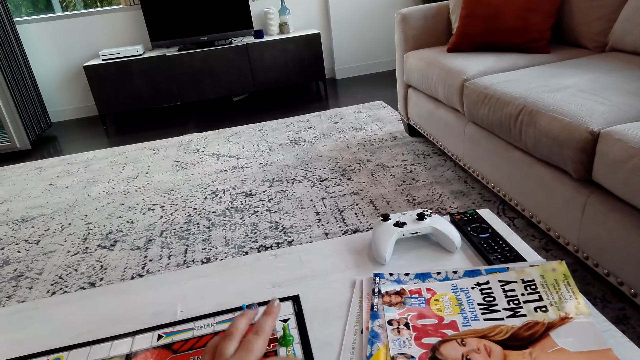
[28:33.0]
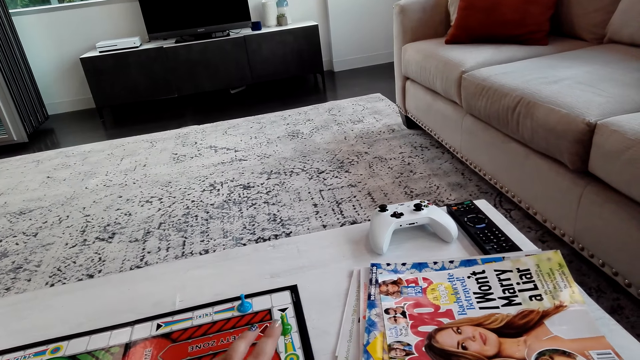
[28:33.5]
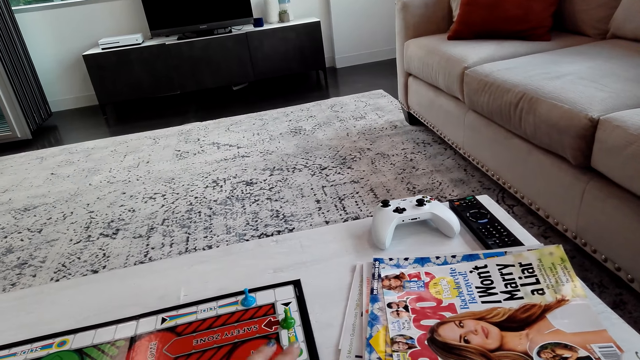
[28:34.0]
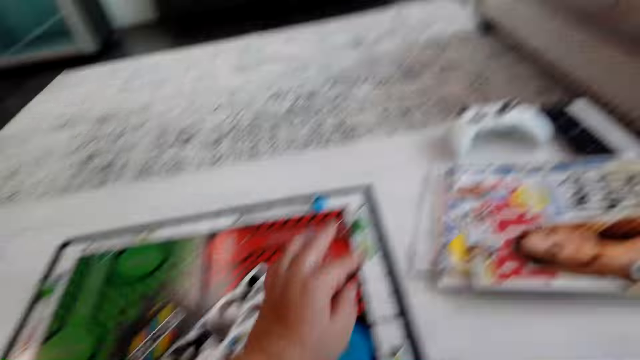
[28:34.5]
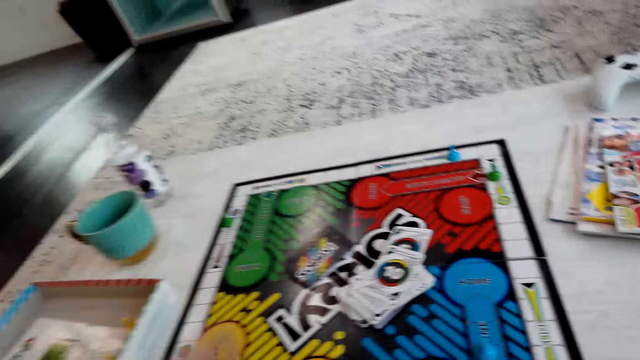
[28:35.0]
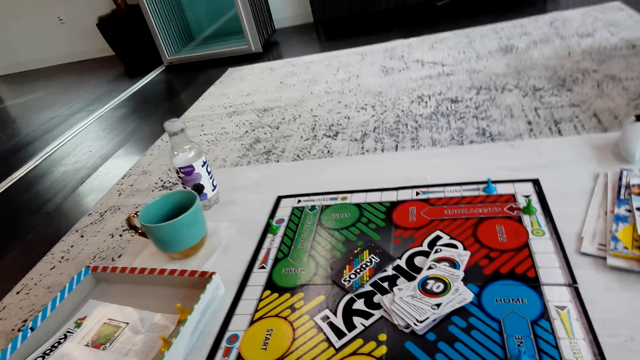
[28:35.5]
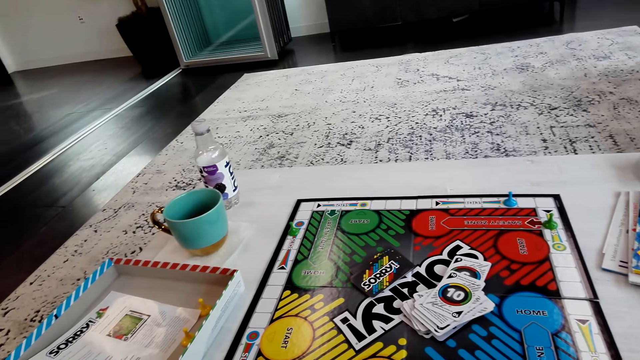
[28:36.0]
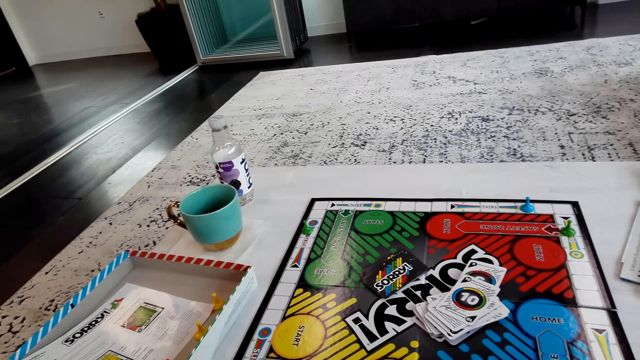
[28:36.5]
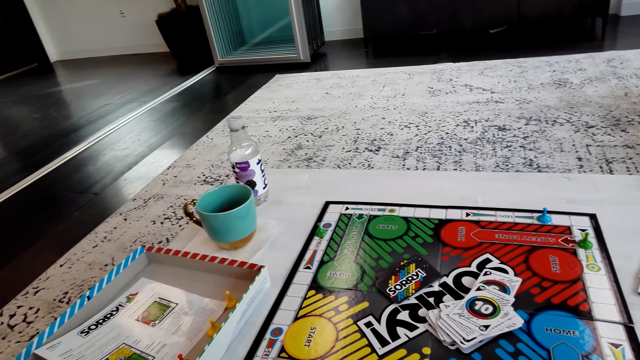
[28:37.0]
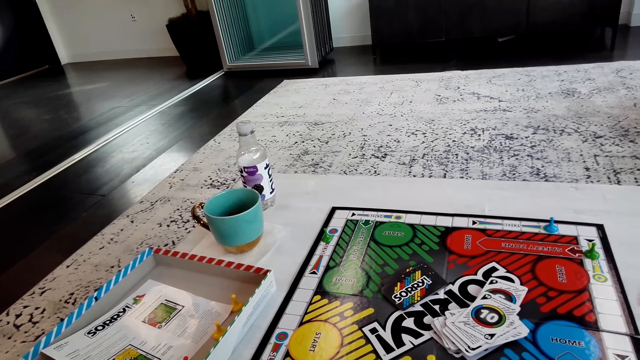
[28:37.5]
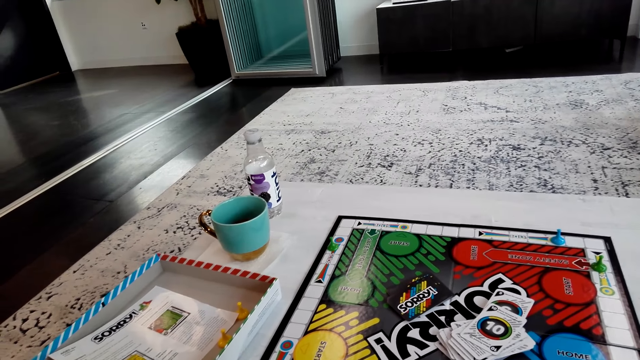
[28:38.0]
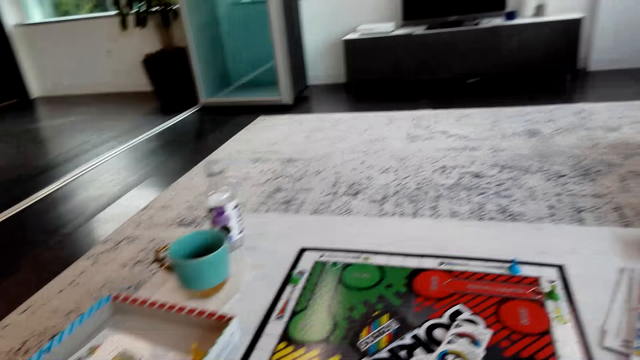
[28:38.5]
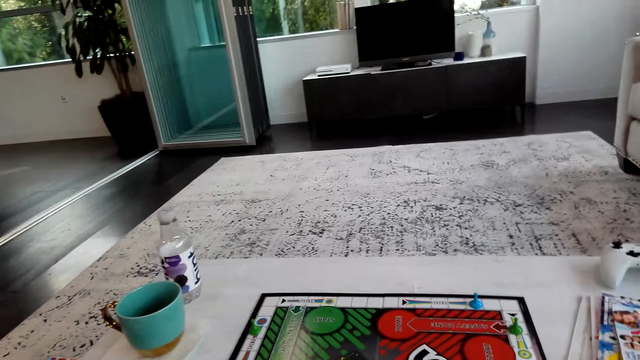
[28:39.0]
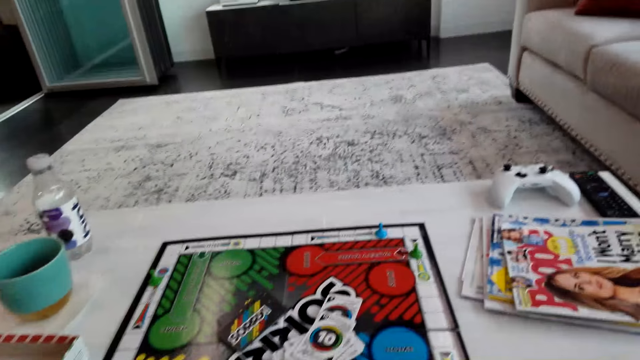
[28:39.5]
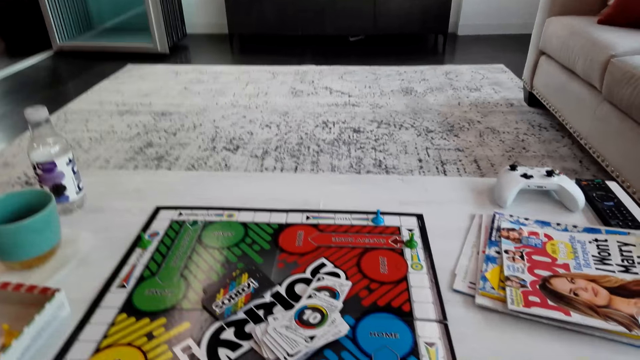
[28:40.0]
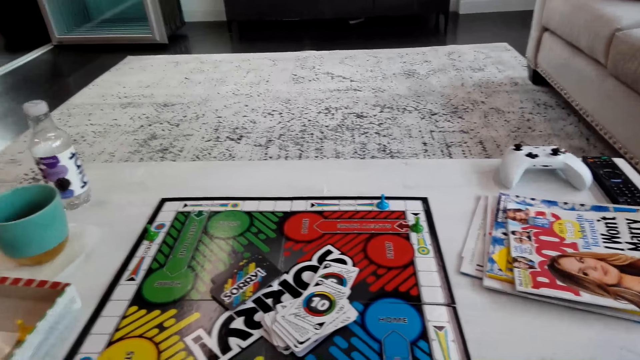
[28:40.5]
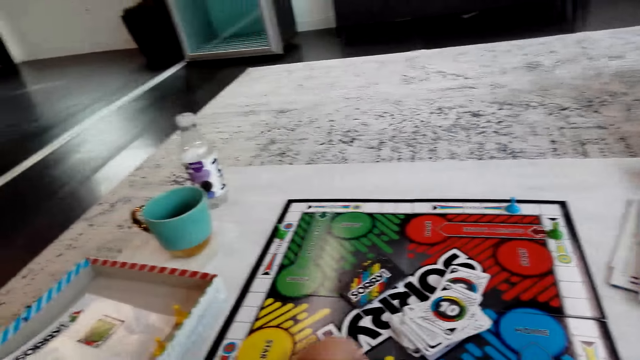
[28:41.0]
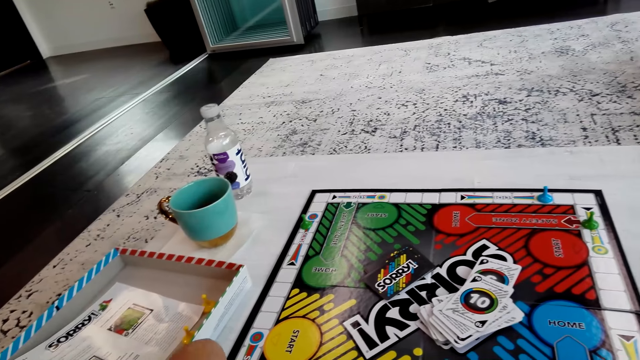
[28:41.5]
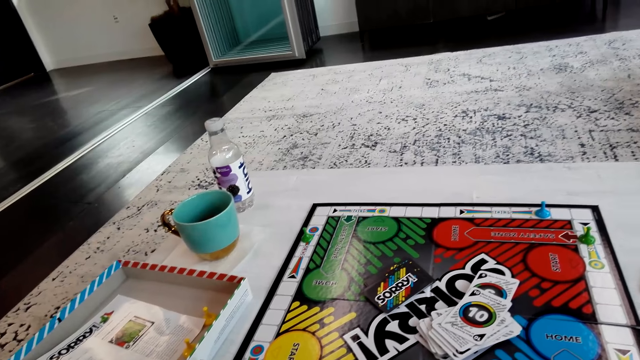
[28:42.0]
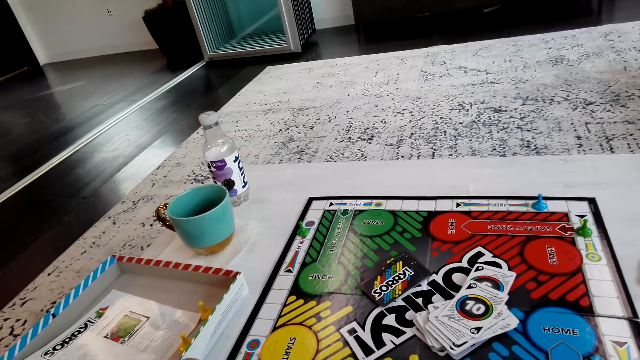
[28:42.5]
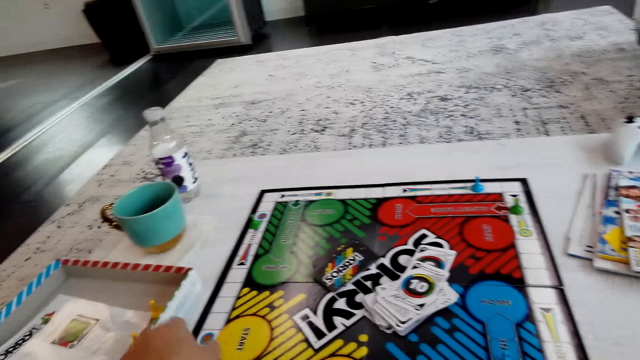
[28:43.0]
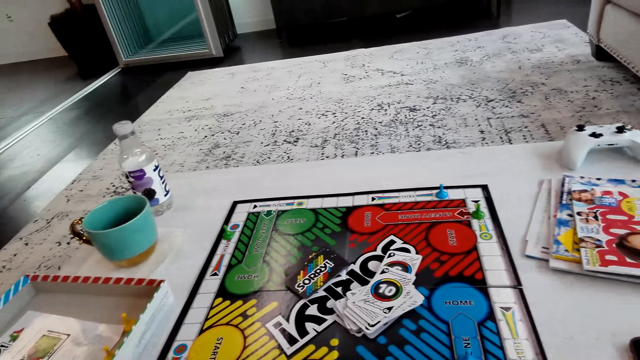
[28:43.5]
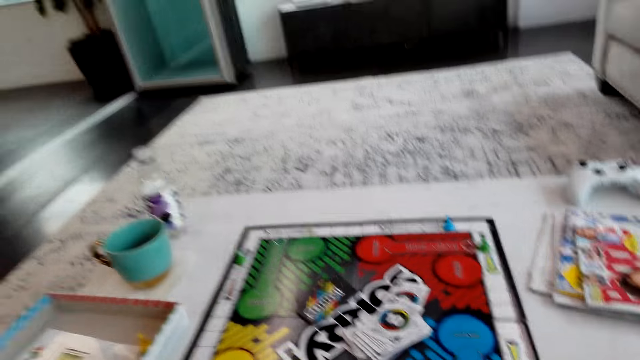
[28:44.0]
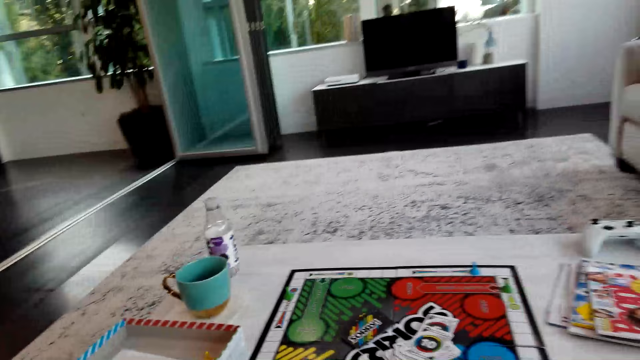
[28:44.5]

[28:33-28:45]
The camera wearer plays the board game.

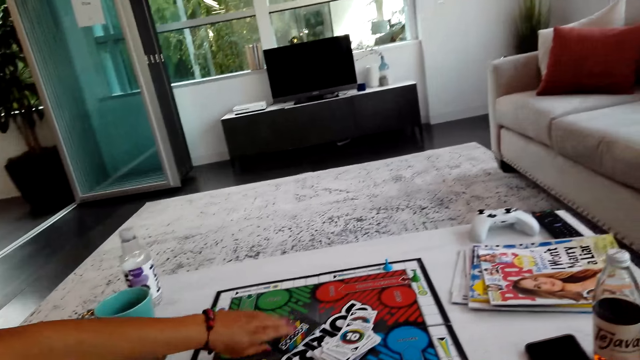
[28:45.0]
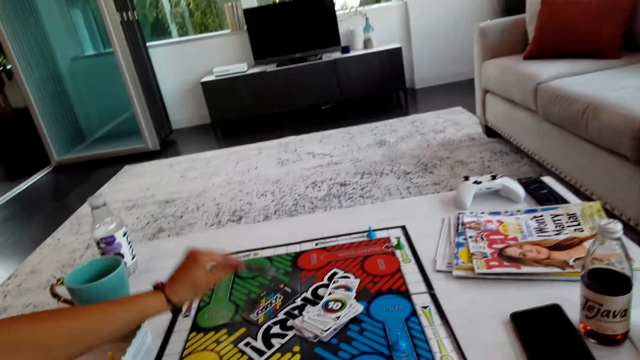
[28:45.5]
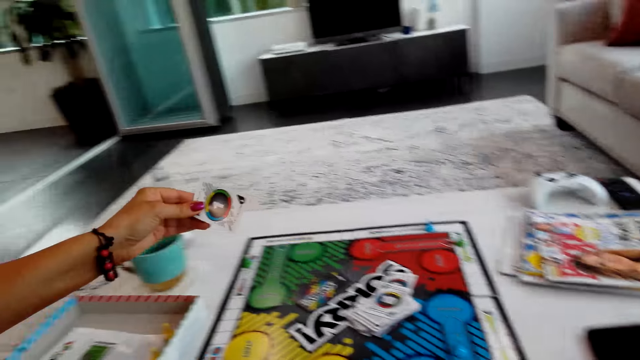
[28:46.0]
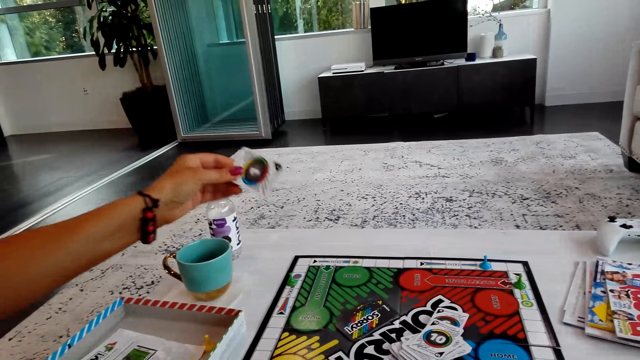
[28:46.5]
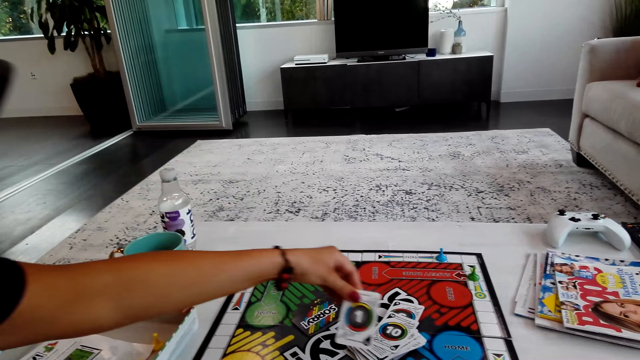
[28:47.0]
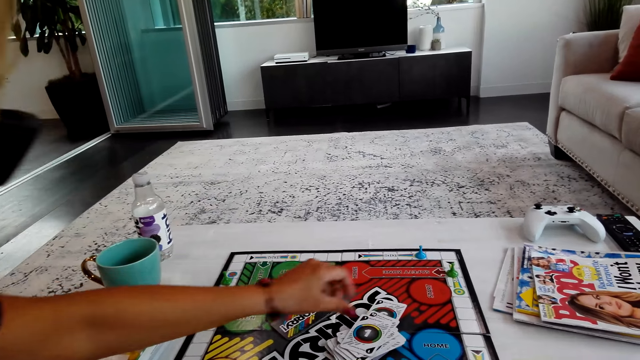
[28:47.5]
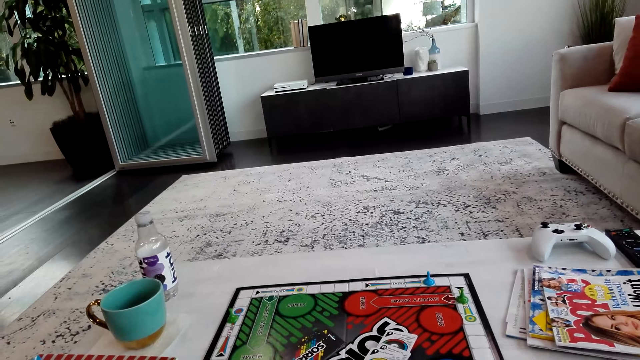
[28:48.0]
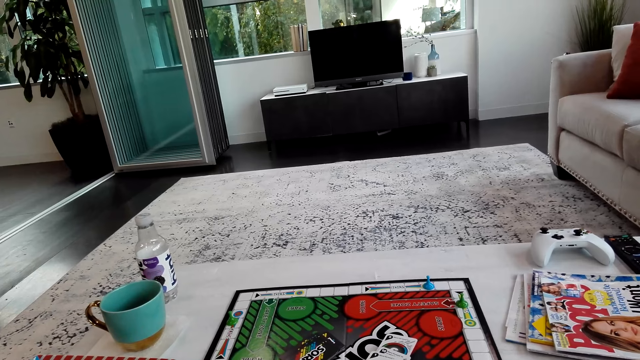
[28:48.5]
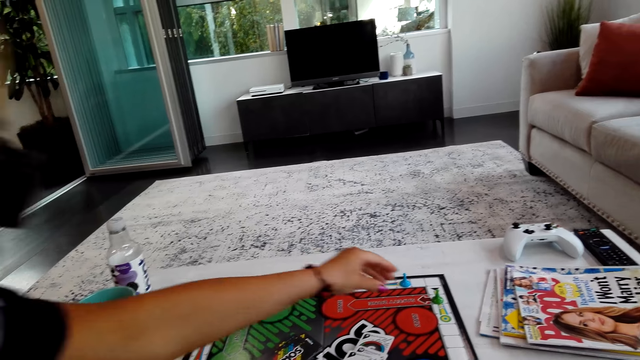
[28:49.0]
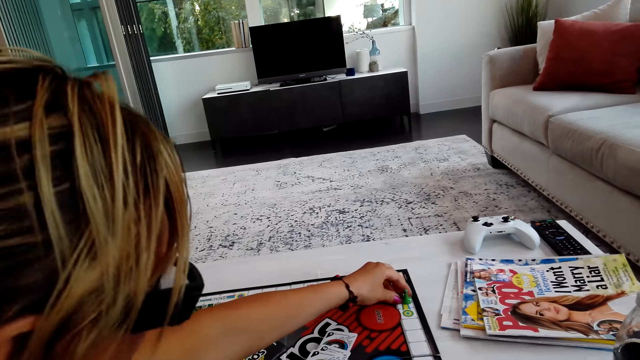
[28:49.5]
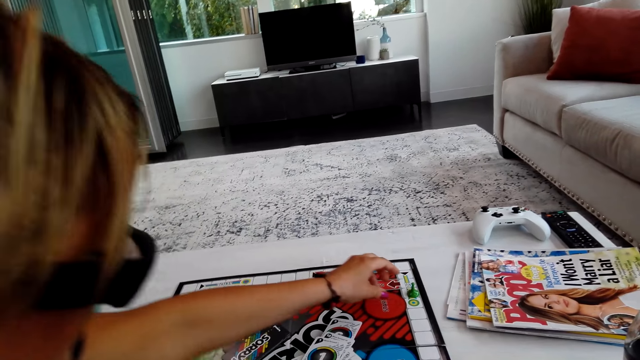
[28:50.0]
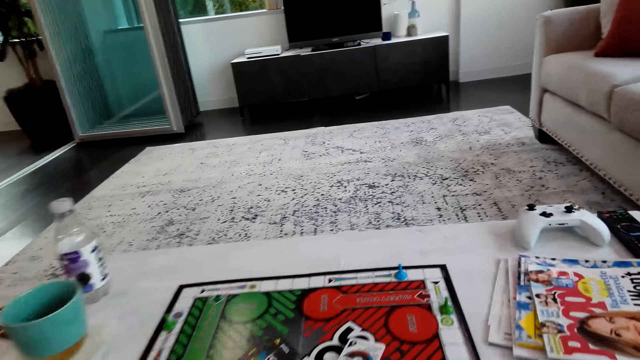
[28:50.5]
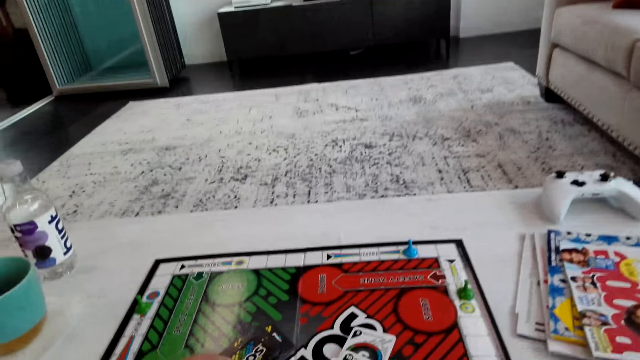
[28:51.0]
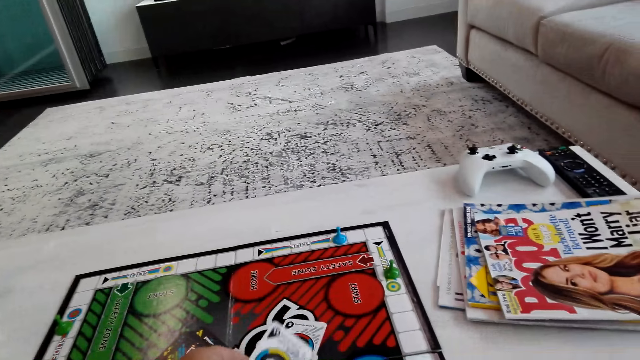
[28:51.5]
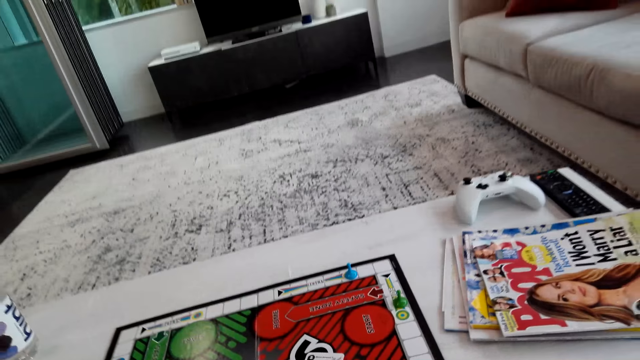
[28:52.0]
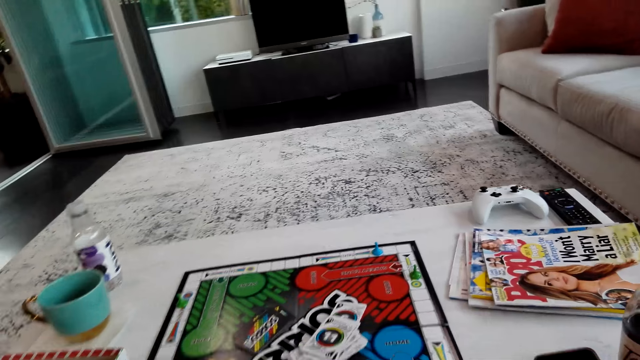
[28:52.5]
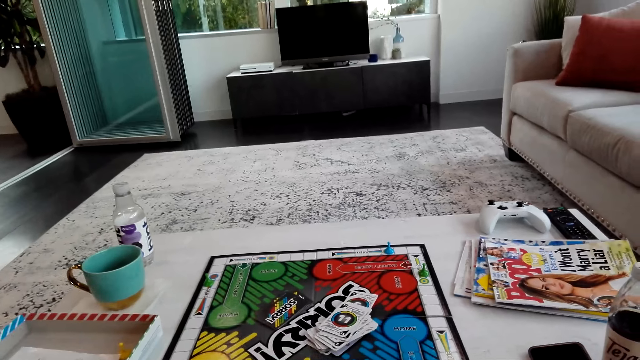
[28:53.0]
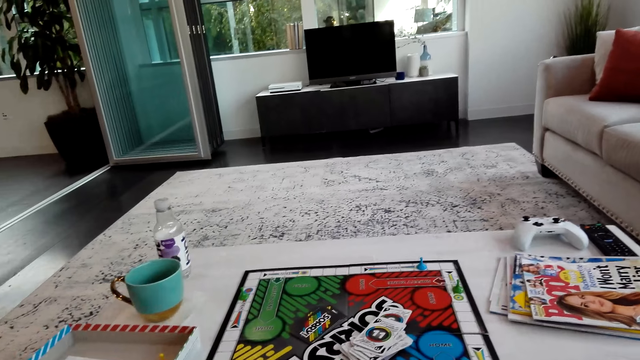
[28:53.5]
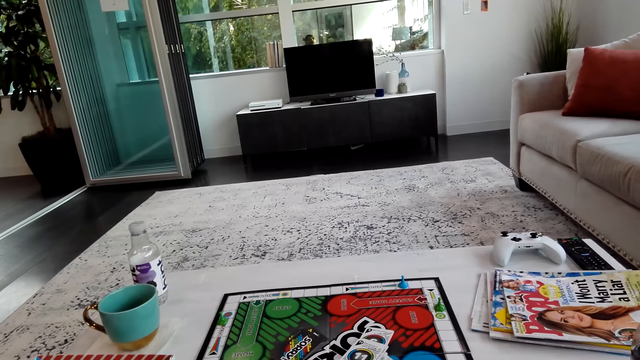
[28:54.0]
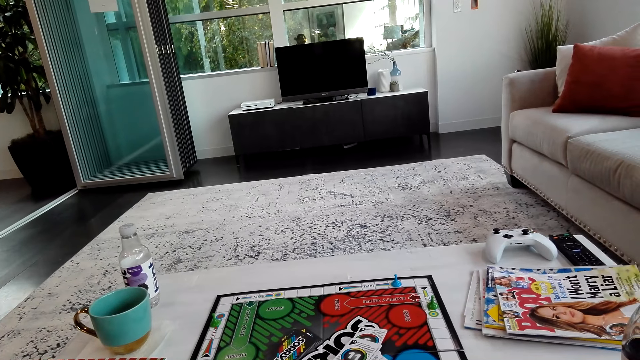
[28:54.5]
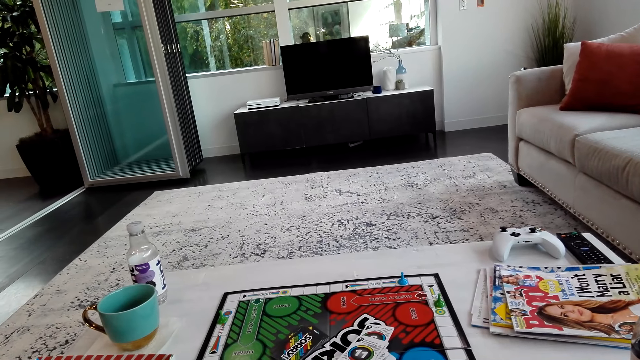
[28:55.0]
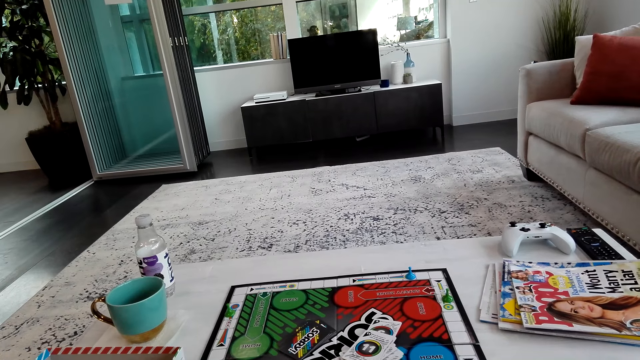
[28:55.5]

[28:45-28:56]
A lady turns the card and picks the card on the board. The lady puts the card on the board and plays the board game. The camera wearer picks the card on the board. They turn the card and put the card on the board.
